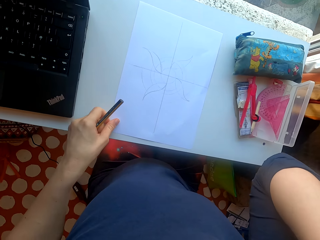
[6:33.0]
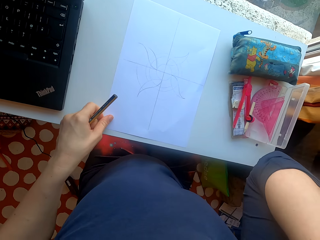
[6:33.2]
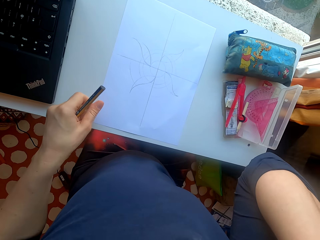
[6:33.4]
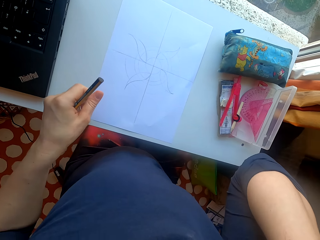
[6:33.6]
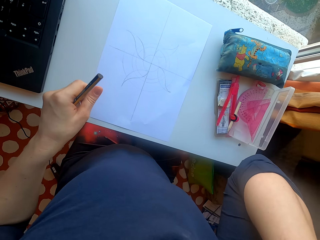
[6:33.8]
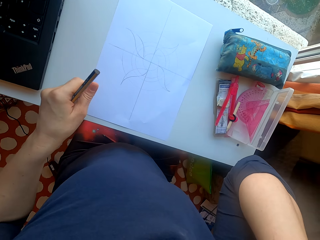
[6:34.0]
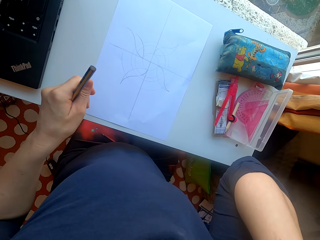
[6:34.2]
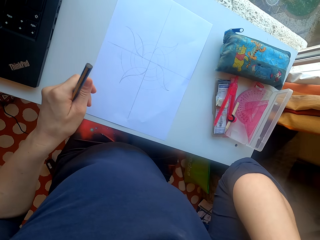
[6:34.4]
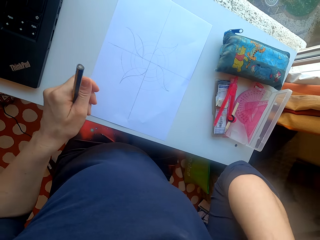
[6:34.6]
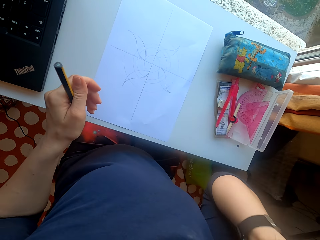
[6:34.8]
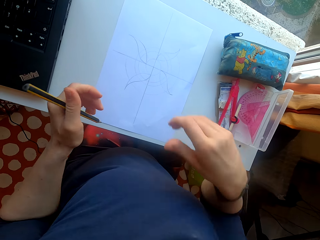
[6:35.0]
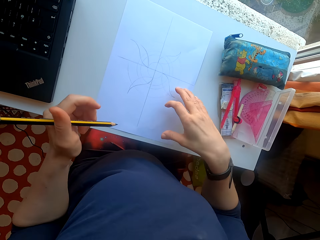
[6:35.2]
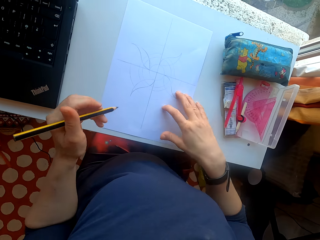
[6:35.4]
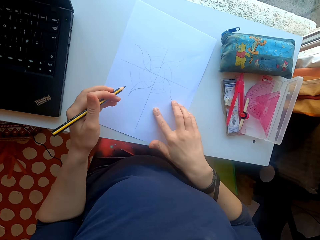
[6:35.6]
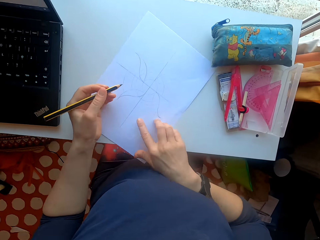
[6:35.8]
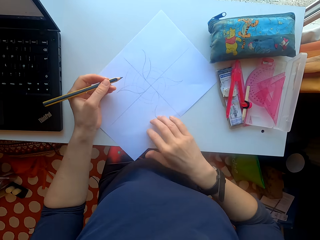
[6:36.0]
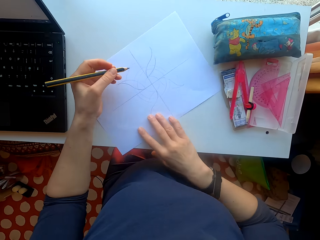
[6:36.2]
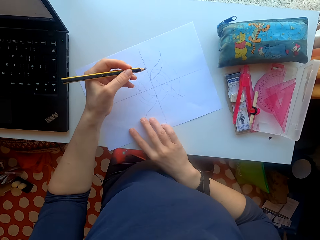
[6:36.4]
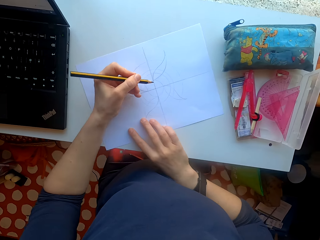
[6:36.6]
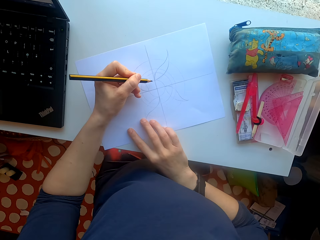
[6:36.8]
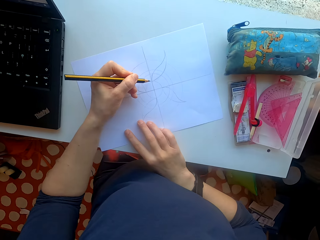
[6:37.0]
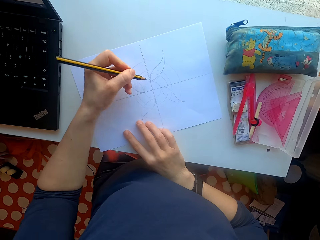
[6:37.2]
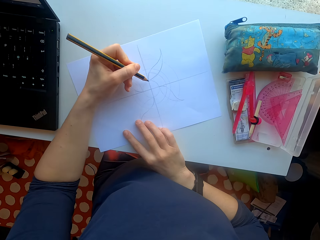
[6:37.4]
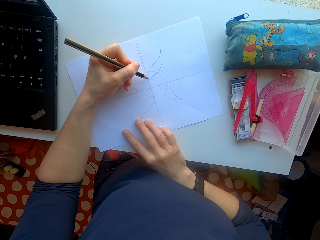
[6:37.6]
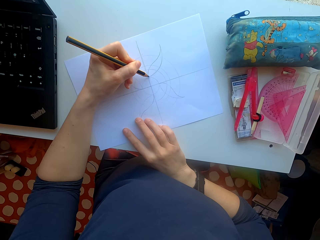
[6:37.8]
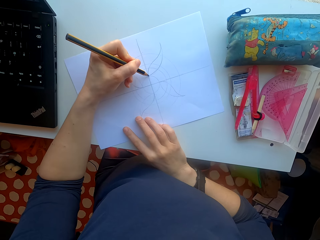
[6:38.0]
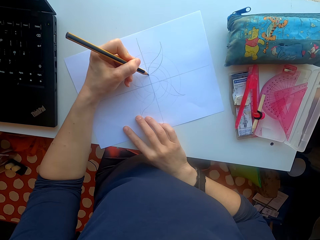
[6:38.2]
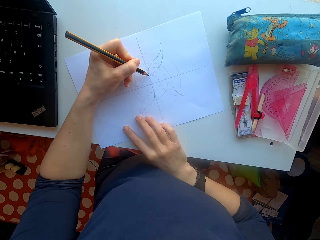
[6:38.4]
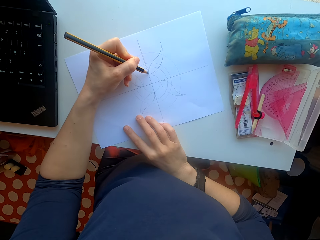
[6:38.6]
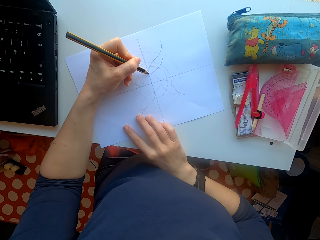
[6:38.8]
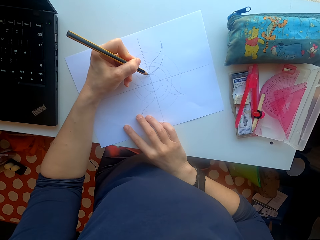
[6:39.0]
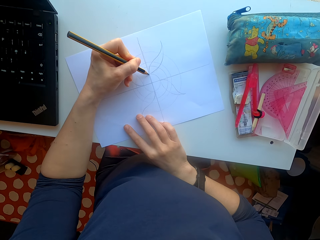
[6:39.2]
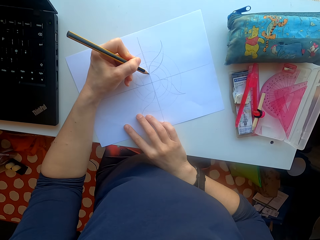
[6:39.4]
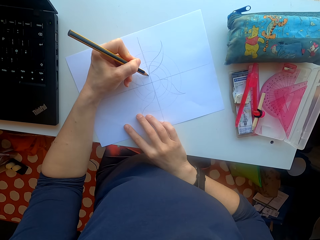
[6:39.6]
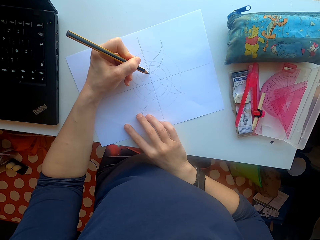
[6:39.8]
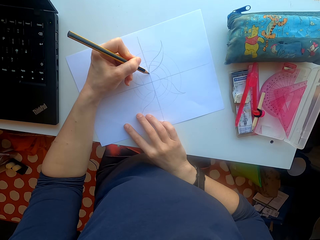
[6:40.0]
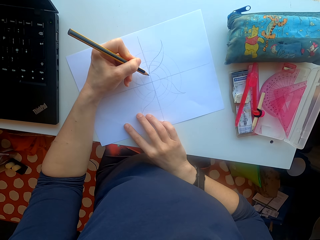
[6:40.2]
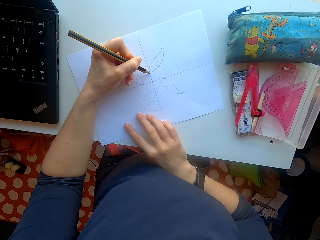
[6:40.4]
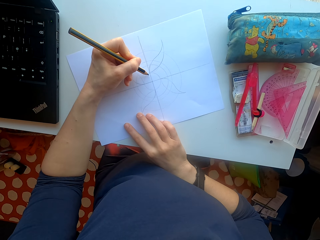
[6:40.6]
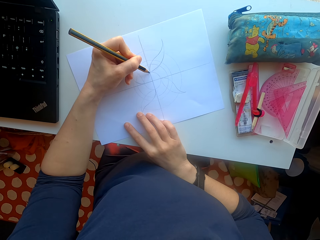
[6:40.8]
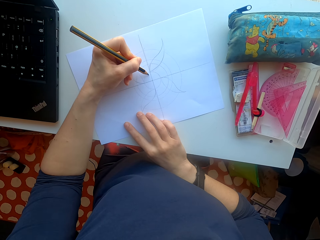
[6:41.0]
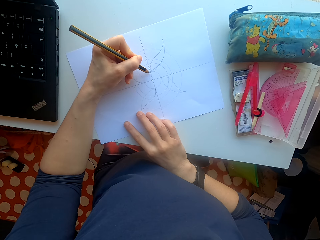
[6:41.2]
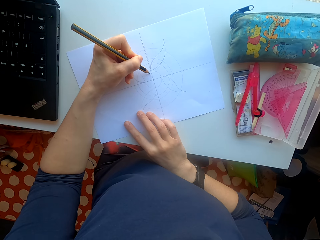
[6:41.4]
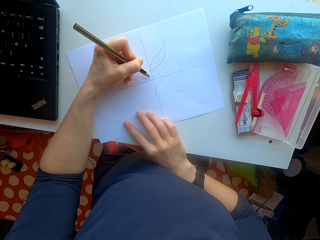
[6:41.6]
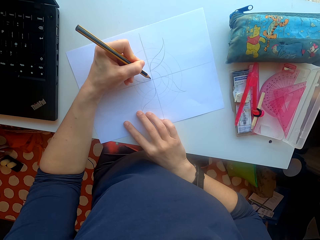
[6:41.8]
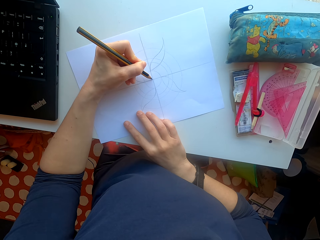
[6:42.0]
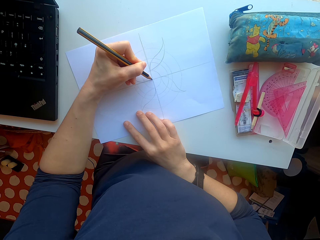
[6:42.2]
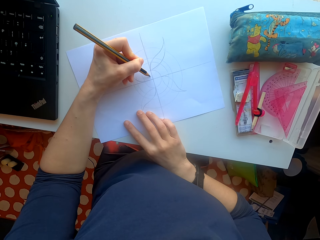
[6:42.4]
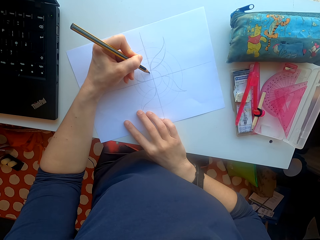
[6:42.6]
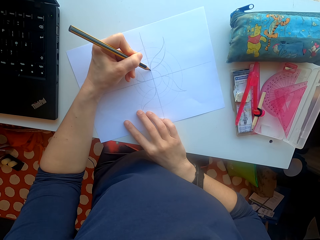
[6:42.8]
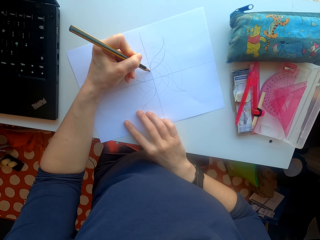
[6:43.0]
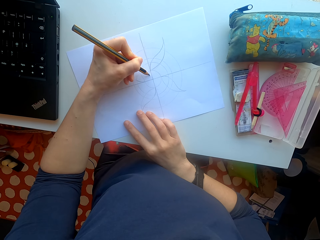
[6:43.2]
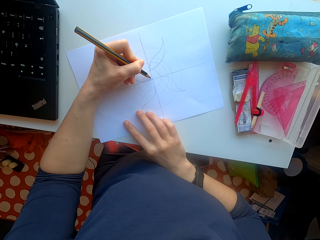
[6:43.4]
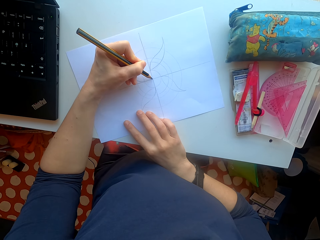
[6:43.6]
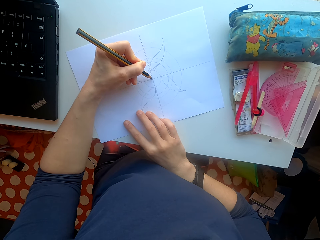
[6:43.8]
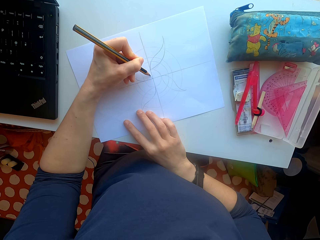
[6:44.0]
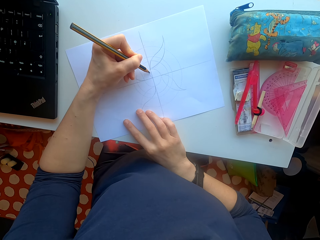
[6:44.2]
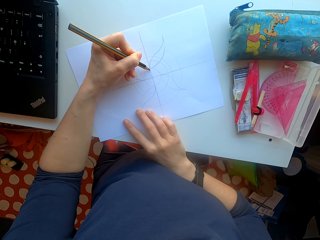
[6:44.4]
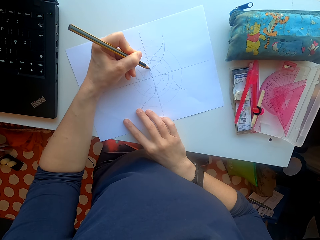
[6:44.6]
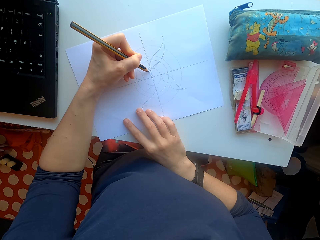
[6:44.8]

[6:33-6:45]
The camera wearer draws on the paper with a pencil.

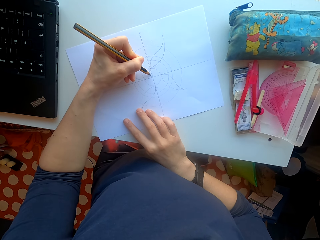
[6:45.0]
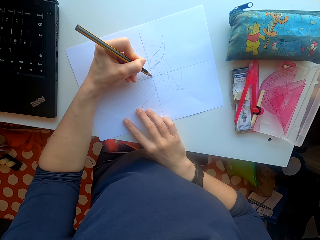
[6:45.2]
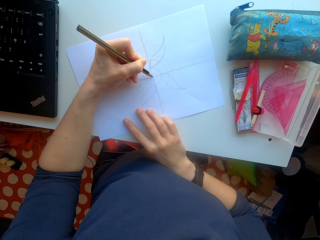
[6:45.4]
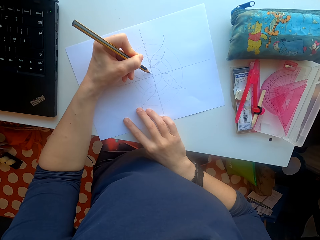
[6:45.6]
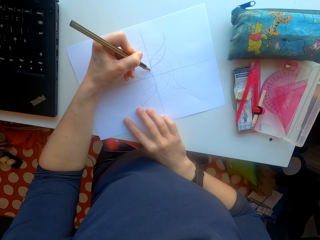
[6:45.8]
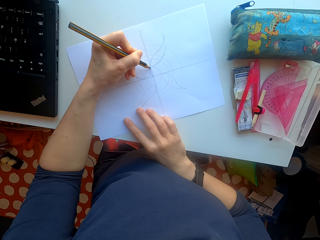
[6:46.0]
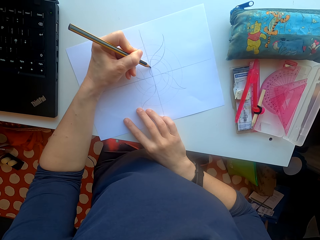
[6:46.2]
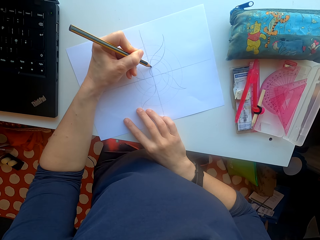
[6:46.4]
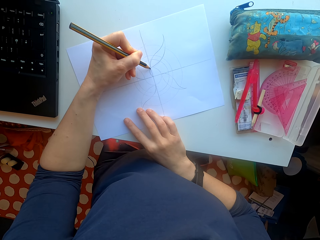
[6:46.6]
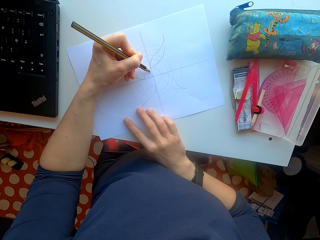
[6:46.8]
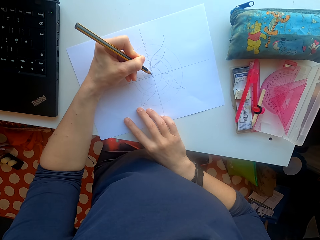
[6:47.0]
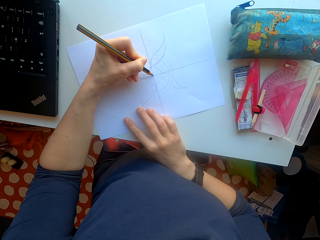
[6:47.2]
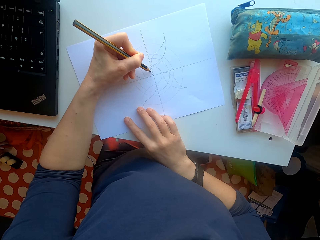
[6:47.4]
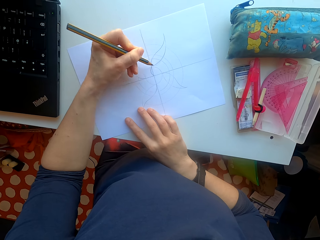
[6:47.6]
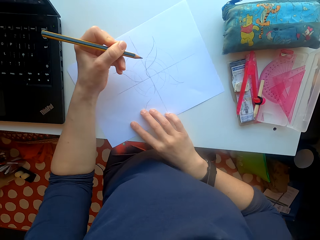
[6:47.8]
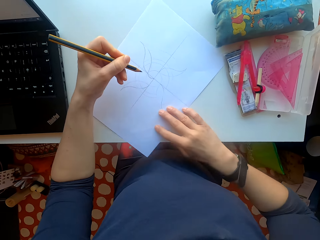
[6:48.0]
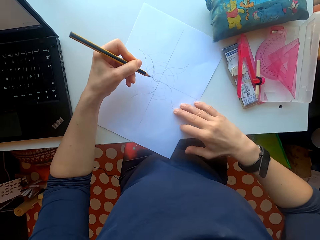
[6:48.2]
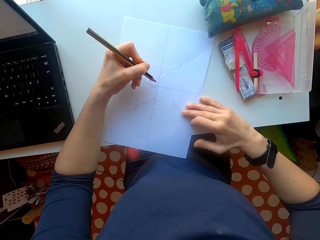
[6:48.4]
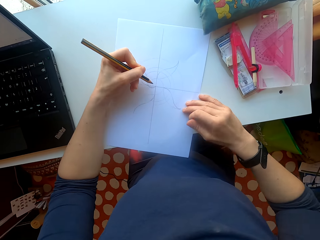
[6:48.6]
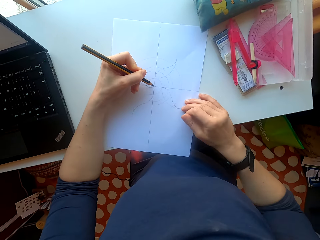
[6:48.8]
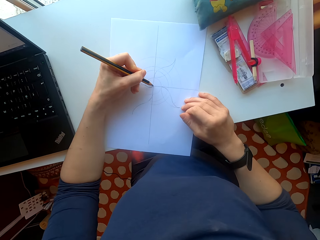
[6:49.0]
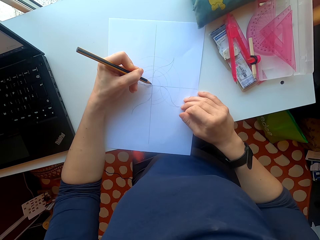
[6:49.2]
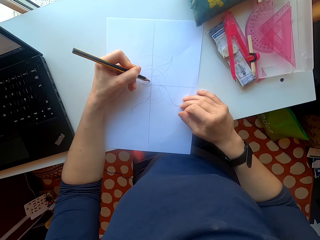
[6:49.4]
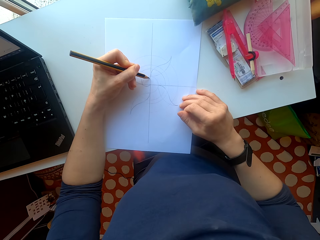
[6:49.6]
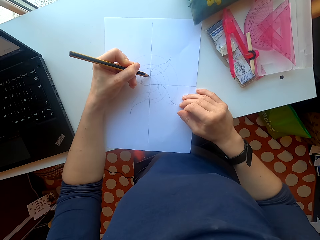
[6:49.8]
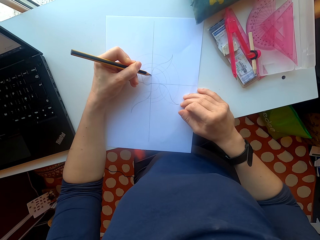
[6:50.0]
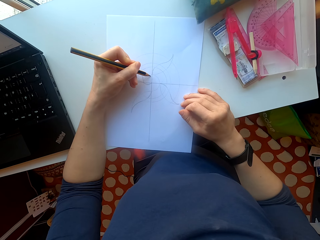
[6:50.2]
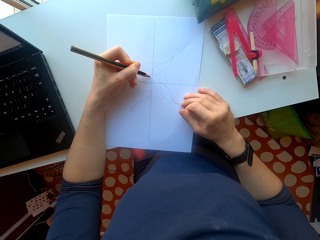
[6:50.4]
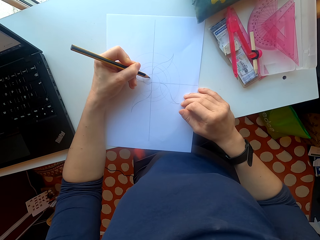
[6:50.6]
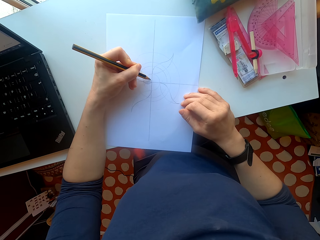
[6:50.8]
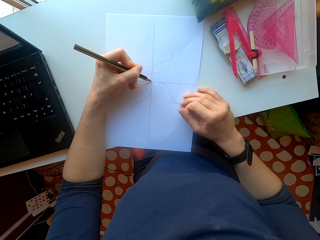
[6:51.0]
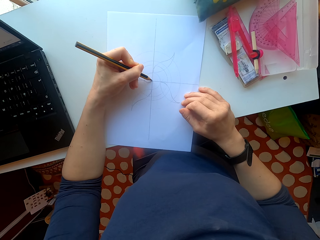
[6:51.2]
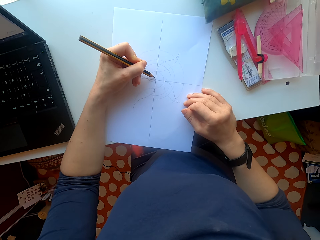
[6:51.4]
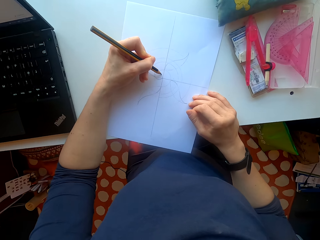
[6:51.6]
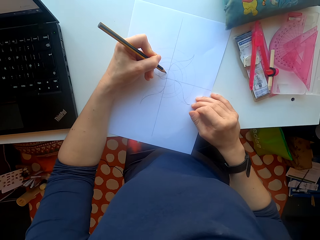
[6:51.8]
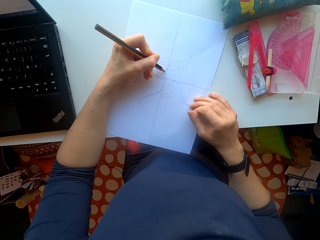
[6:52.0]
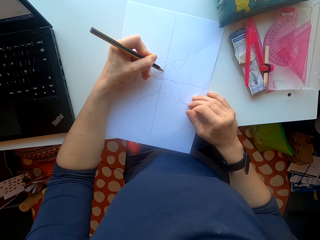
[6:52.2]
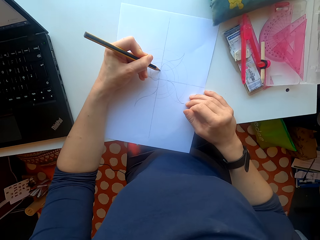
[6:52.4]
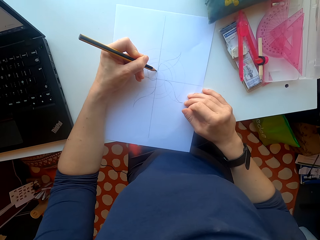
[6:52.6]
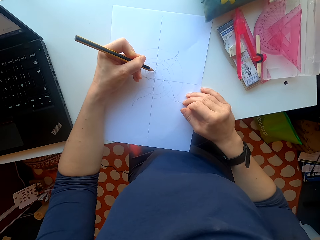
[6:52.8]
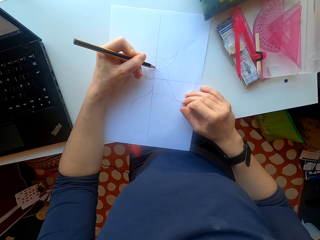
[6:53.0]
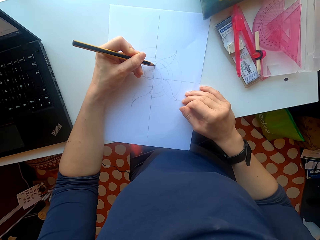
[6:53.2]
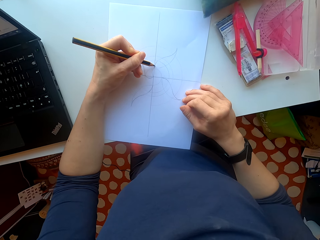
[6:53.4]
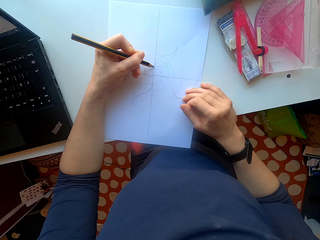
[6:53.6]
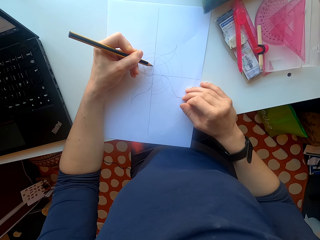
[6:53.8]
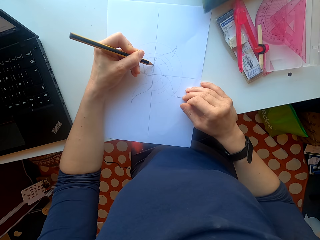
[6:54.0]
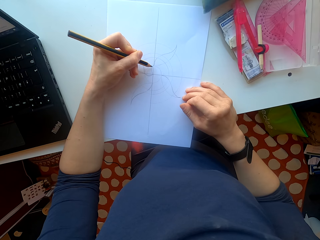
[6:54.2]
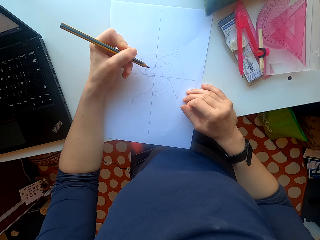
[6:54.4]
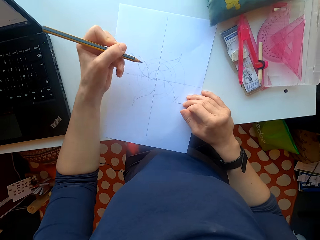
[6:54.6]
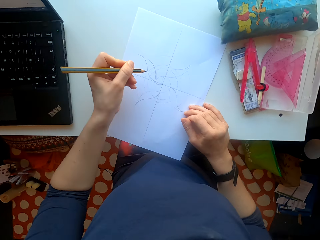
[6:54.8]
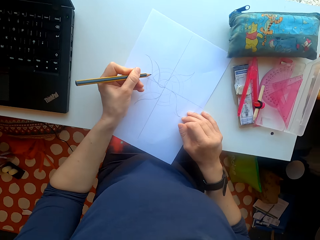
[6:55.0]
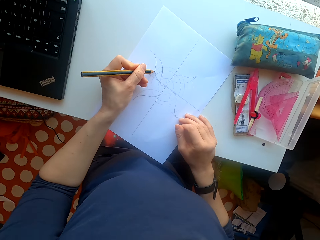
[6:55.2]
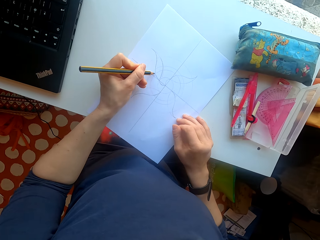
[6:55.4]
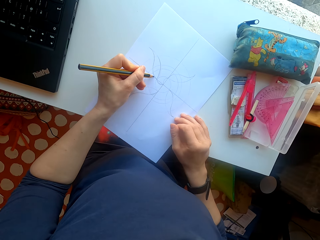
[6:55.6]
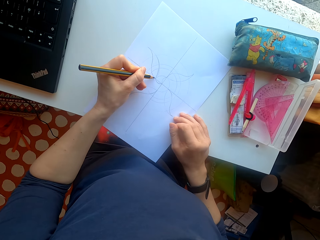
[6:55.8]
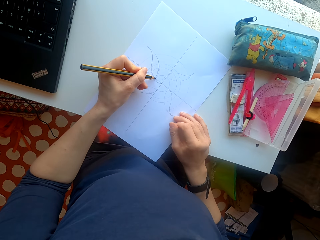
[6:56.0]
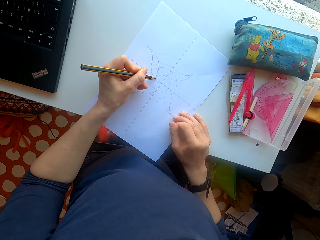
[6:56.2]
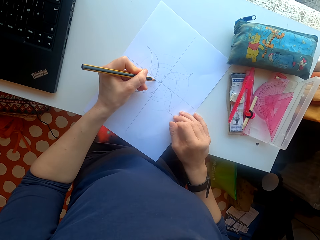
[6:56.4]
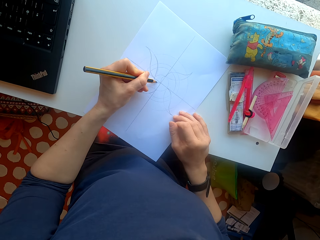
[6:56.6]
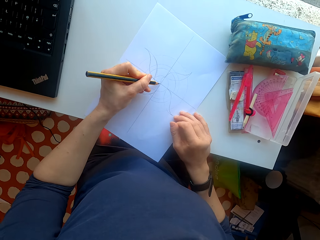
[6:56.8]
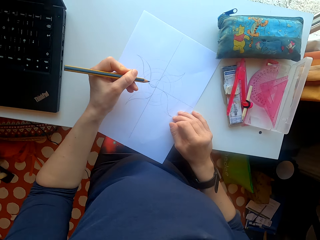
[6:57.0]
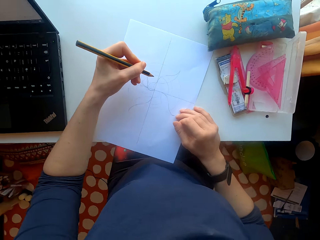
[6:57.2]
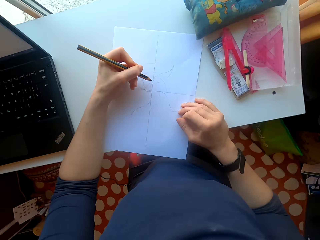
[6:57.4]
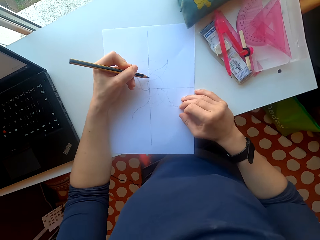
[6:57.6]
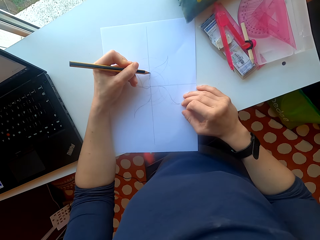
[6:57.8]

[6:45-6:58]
The camera wearer turns the paper. They draw on the paper.
